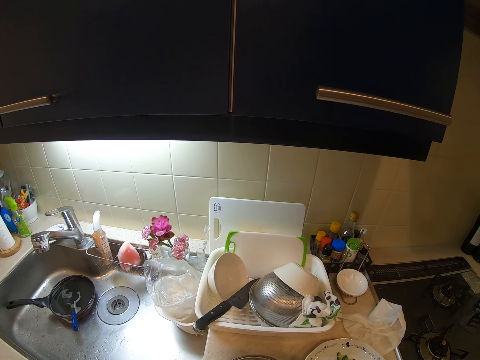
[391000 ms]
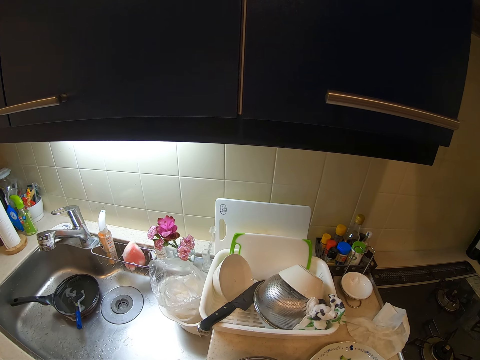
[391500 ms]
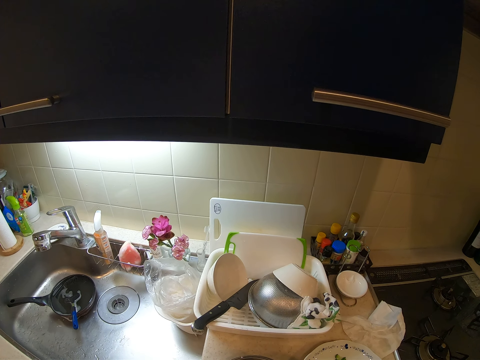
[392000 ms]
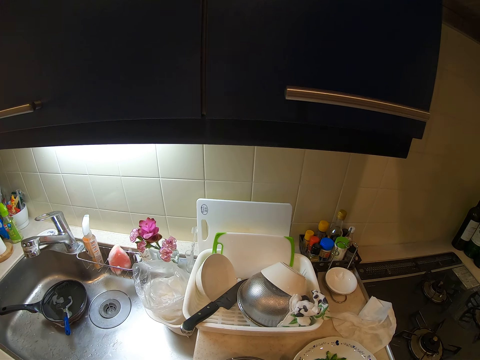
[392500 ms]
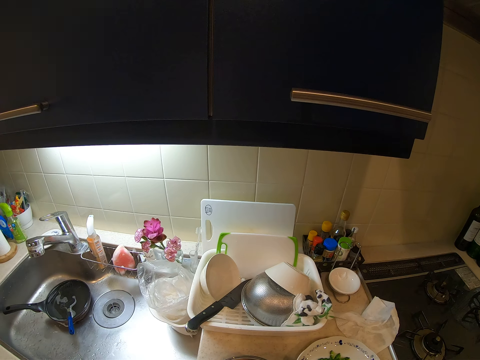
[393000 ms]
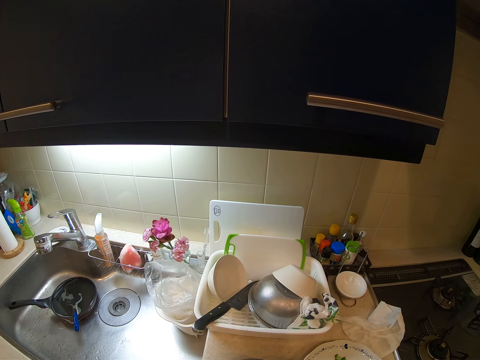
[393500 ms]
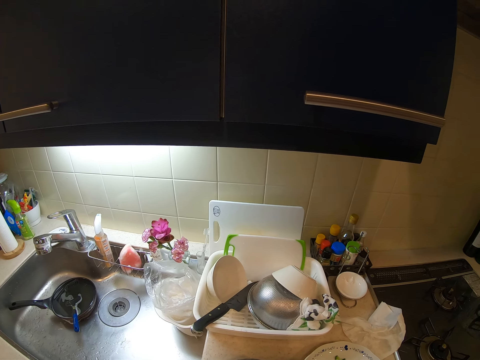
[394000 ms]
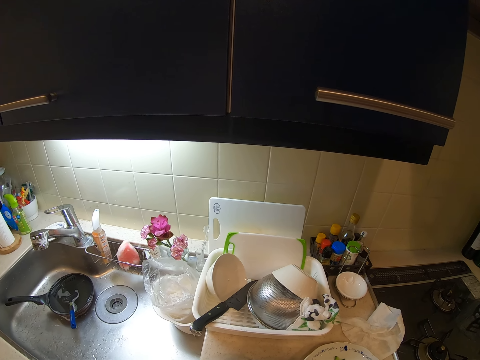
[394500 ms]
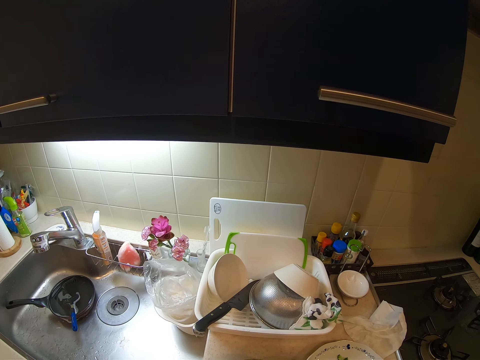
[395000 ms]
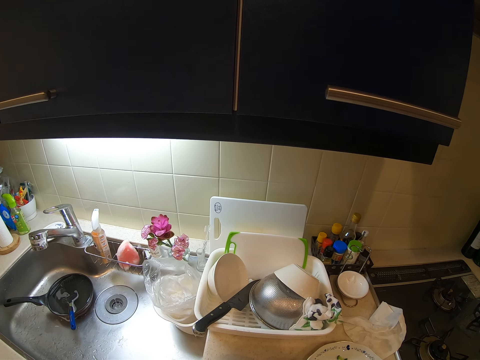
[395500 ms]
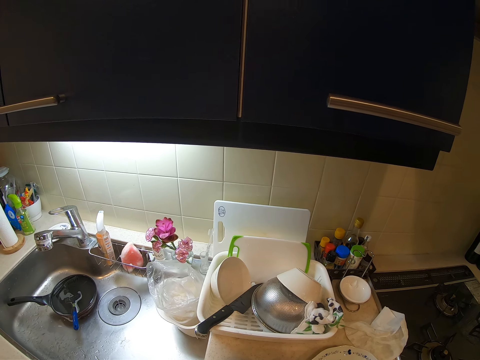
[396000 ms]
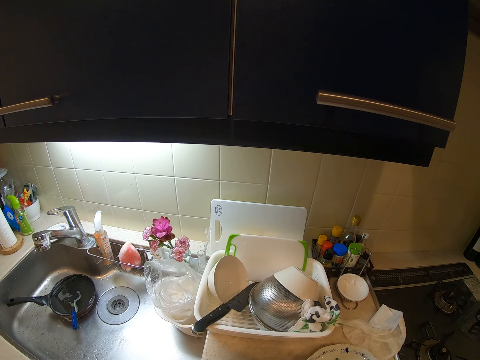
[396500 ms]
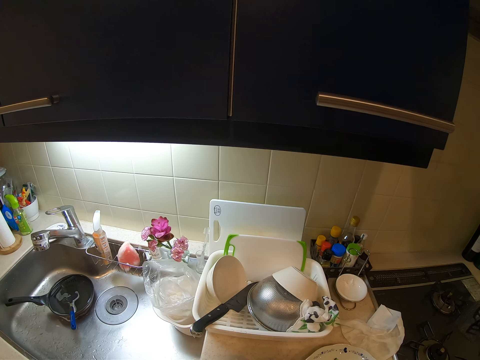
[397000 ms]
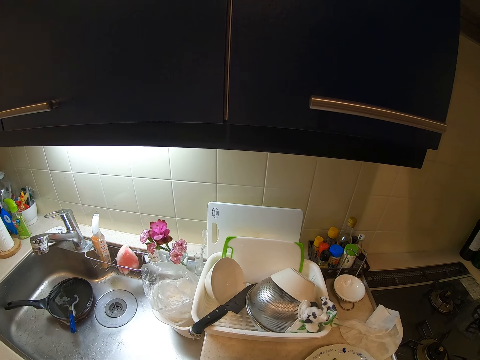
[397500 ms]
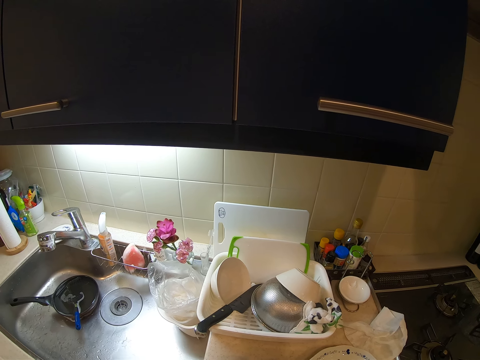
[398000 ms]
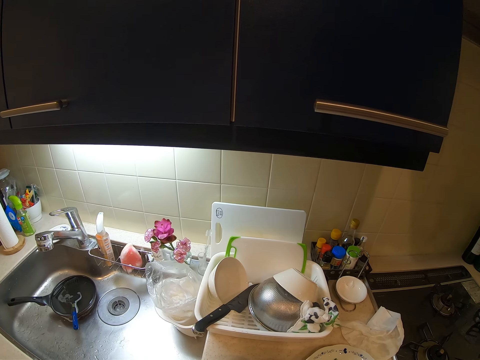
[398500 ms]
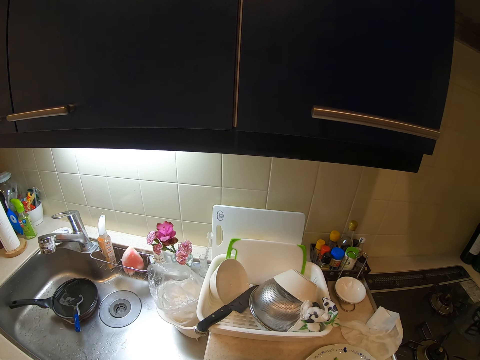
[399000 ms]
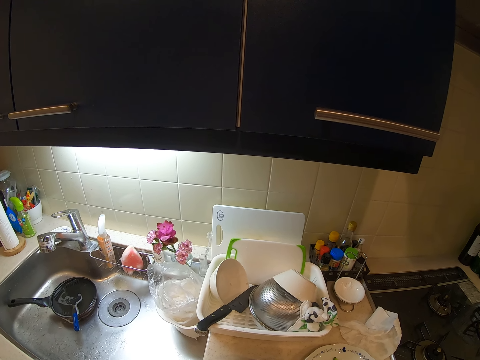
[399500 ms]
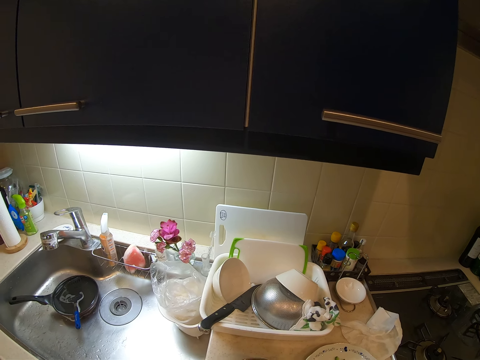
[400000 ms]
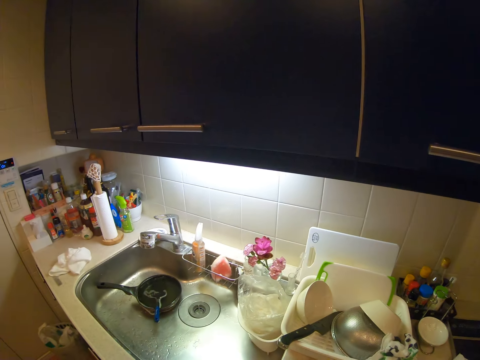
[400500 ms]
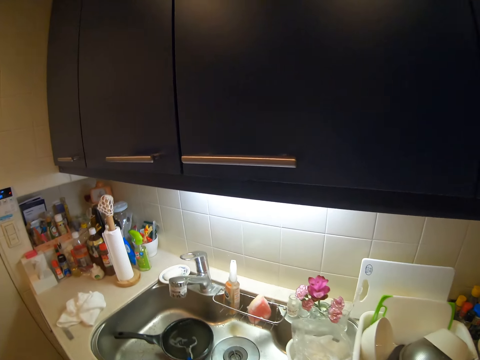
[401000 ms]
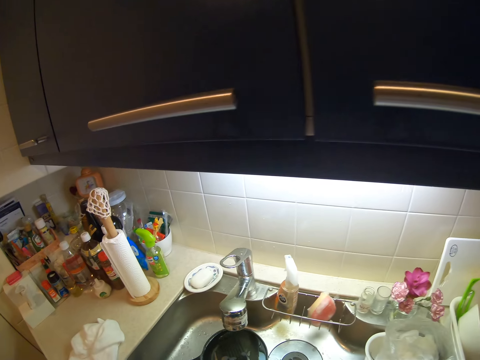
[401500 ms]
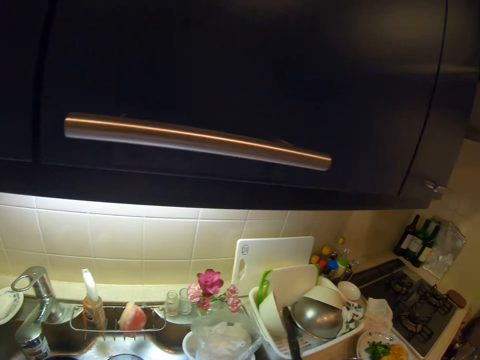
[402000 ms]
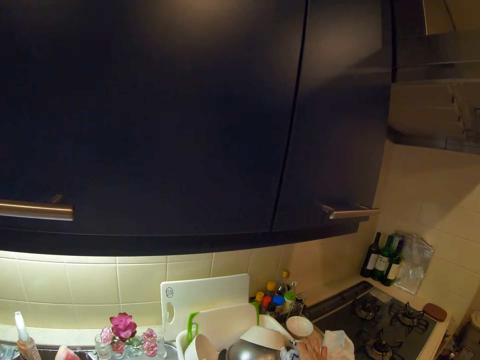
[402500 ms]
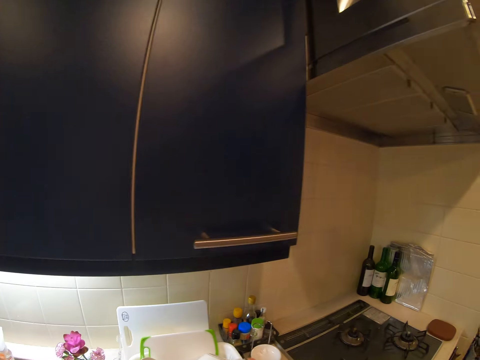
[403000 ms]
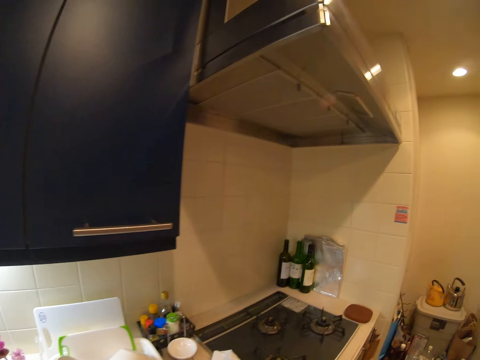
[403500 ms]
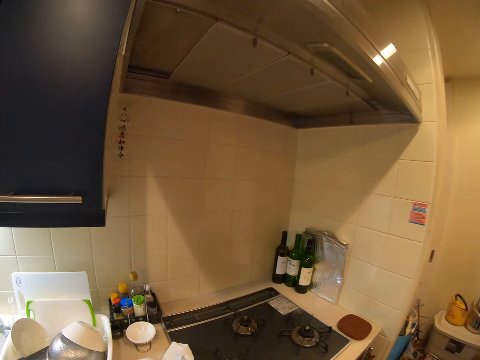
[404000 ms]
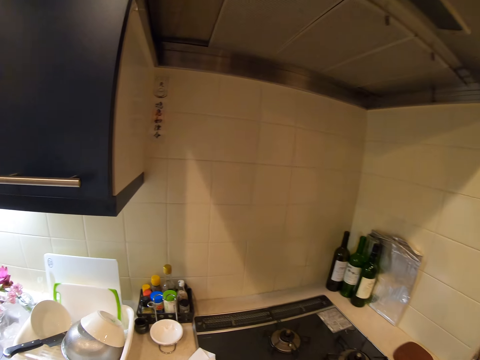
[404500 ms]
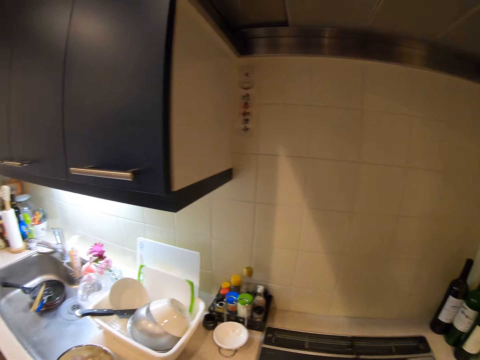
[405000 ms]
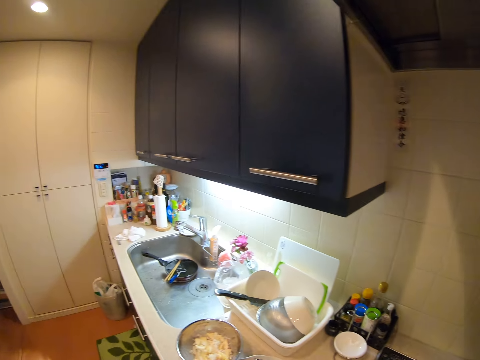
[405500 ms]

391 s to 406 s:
The camera wearer looks around.

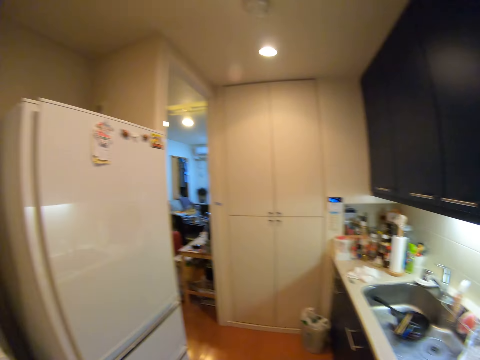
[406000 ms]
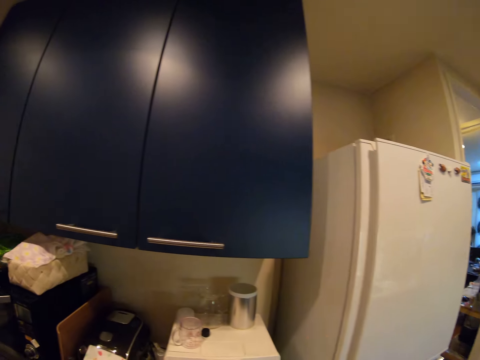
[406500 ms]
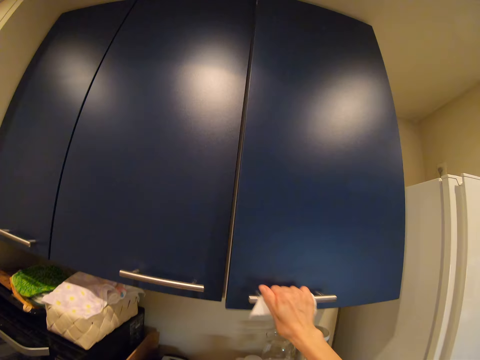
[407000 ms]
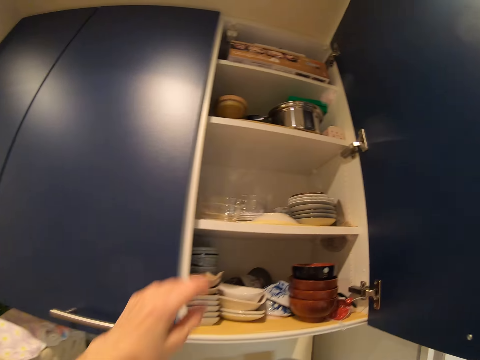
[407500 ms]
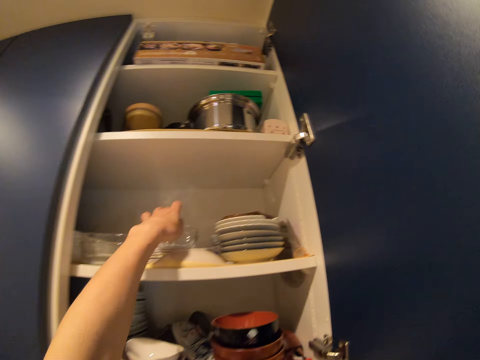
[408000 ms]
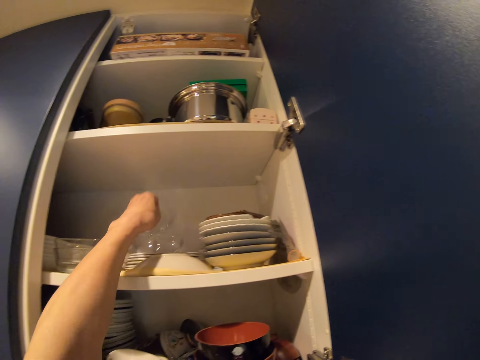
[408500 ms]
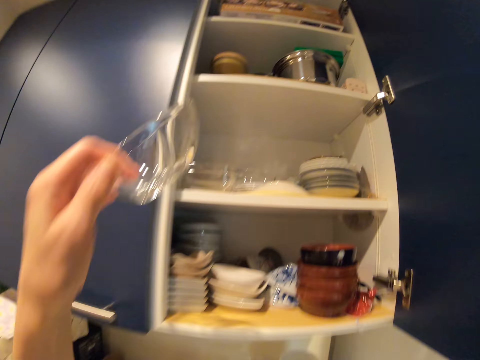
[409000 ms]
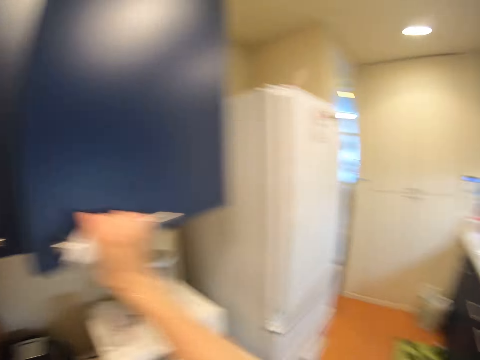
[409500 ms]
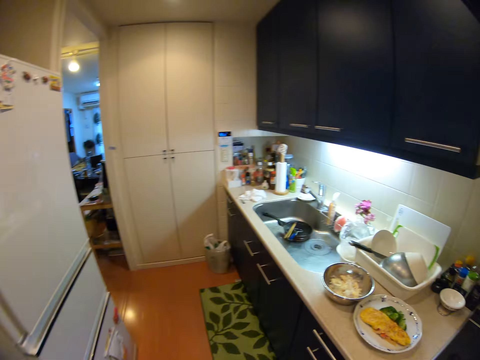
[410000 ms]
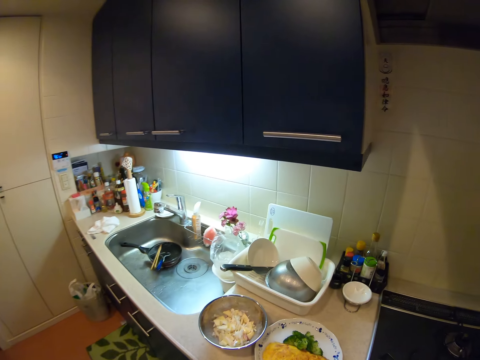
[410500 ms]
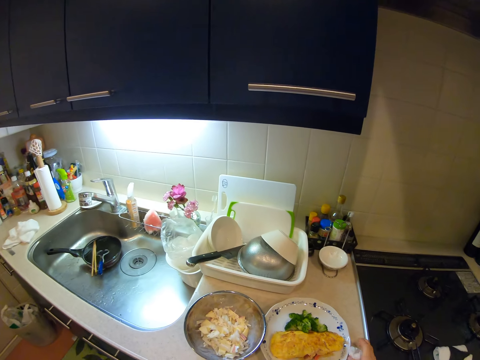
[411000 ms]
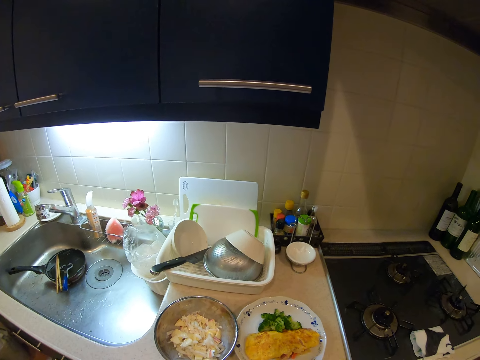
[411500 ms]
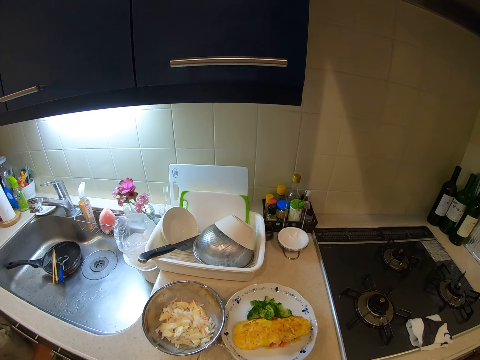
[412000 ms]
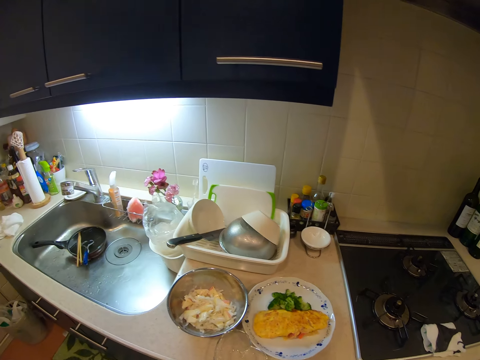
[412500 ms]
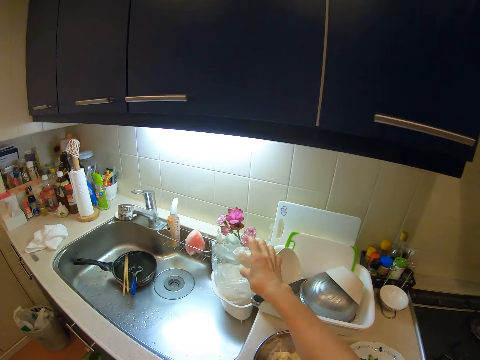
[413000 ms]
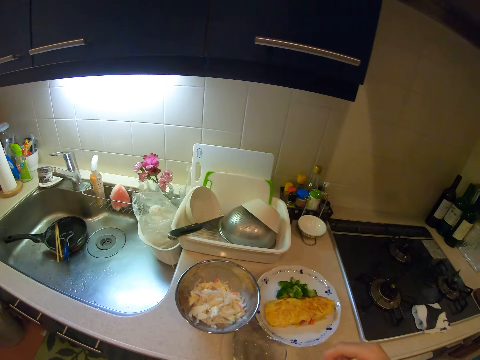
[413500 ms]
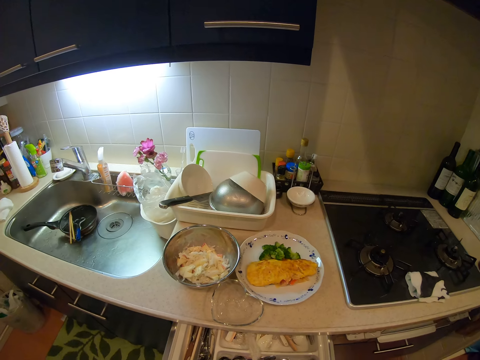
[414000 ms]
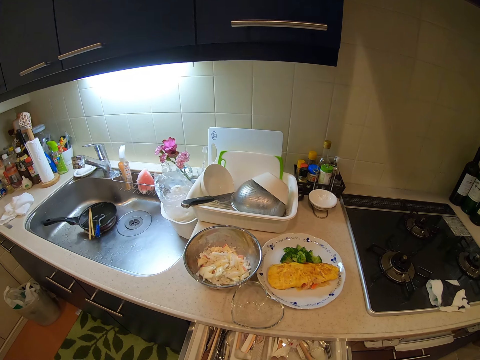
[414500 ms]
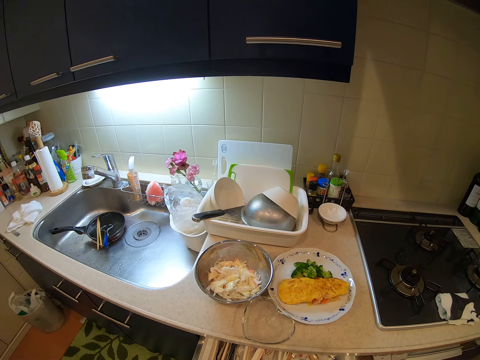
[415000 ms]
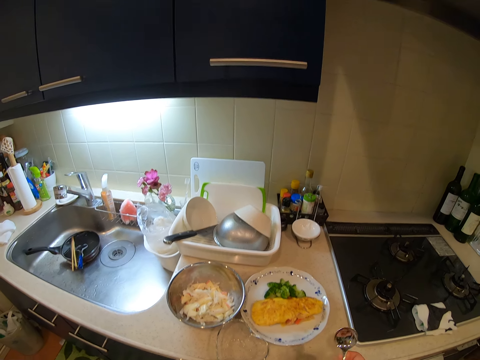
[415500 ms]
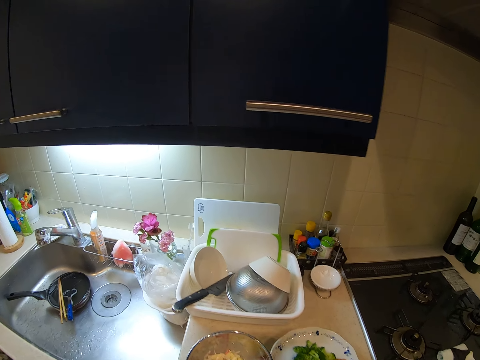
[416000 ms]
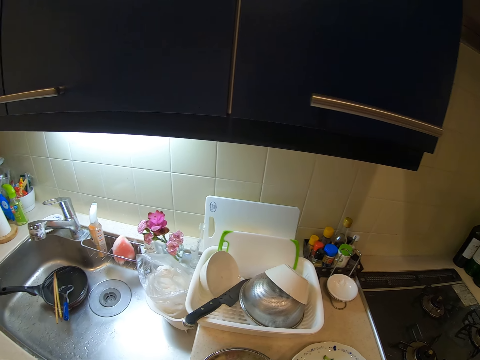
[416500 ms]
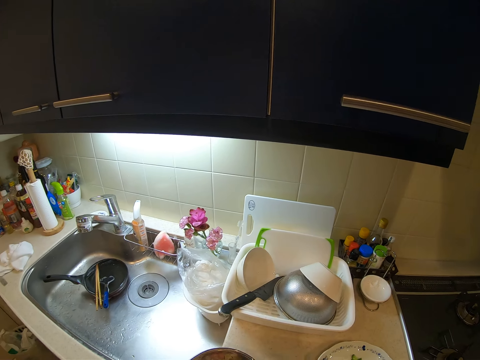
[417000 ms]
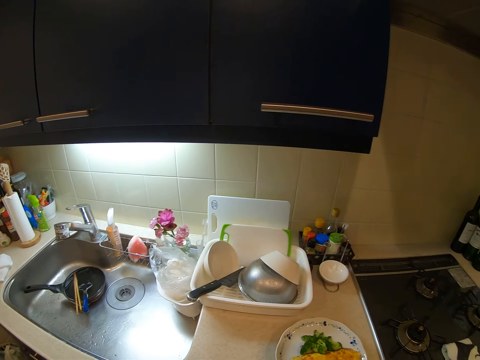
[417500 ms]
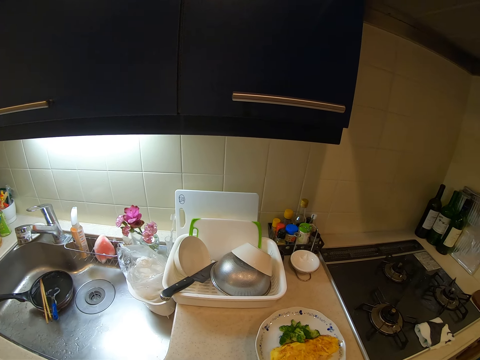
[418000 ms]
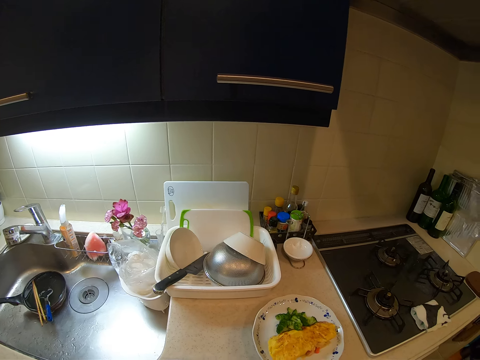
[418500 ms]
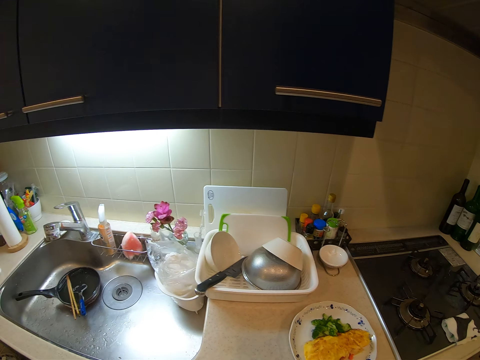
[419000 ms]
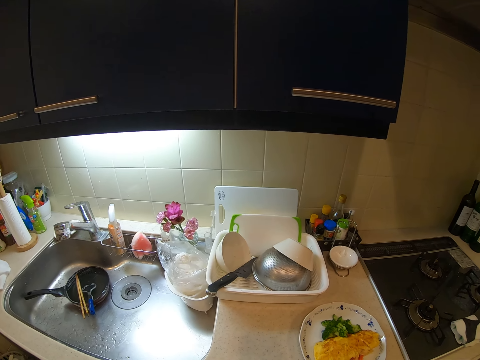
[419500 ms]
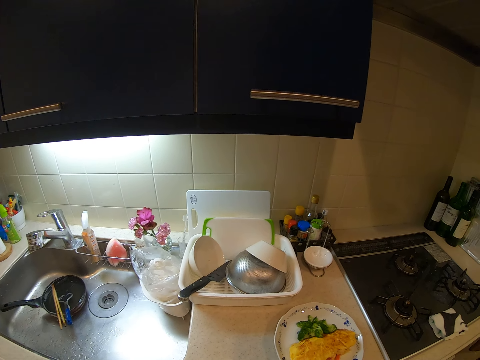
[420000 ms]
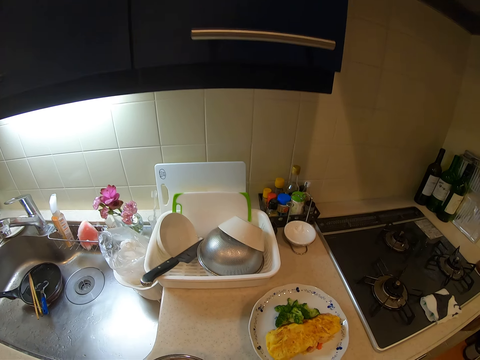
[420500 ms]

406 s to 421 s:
The camera wearer opens a cupboard with her right hand. She picks a glass bowl from the cupboard with her left hand. She closes the cupboard with her right hand. She looks around. She drops the glass bowl on the counter. She throws the piece of tissue in the waste bag. She opens a drawer, picks a scoop from the drawer, and closes the drawer. She transfers the content of the bowl to the glass with the scoop.
